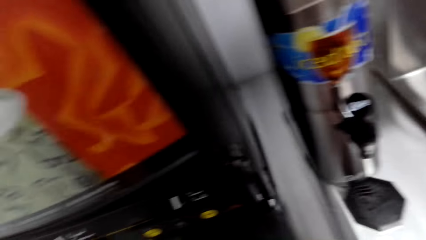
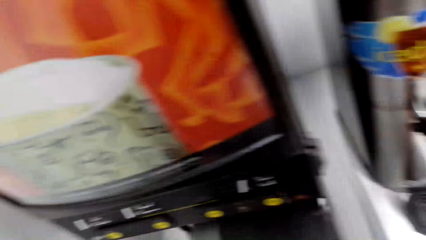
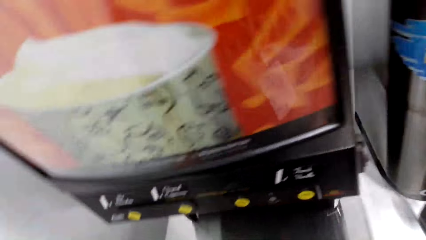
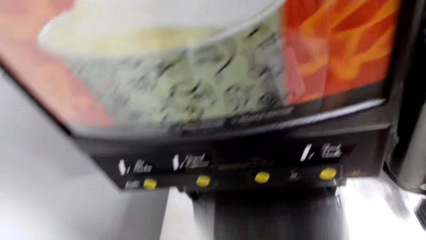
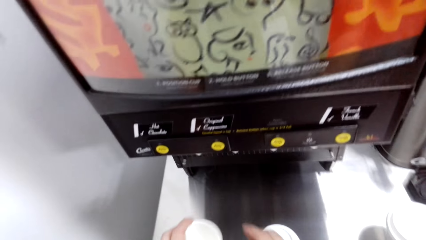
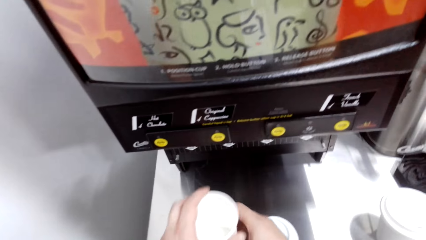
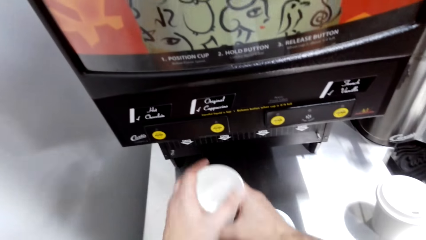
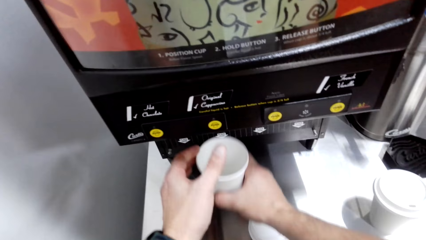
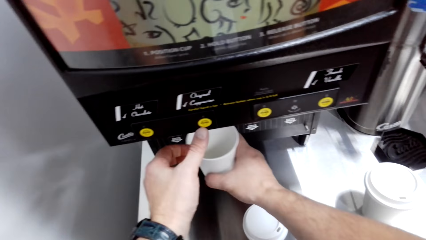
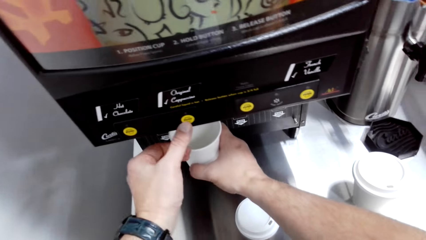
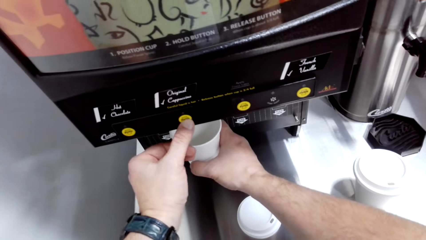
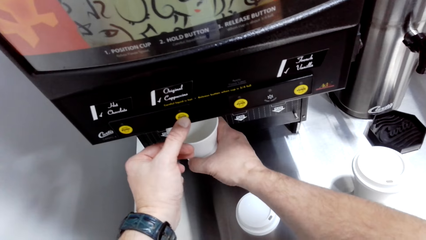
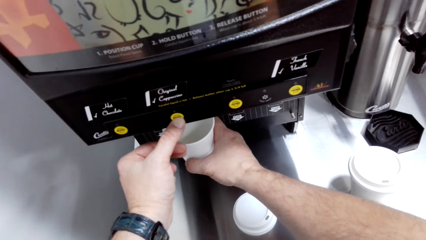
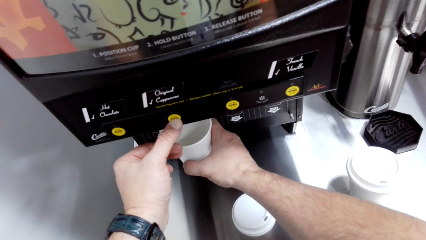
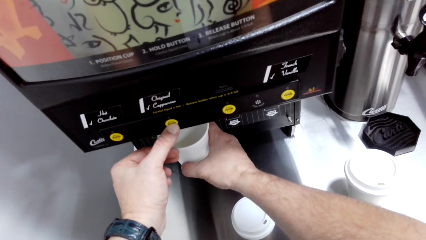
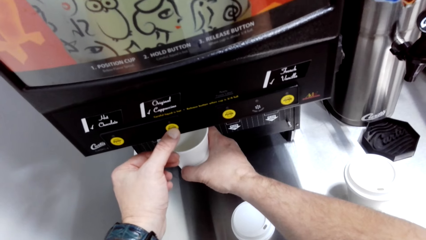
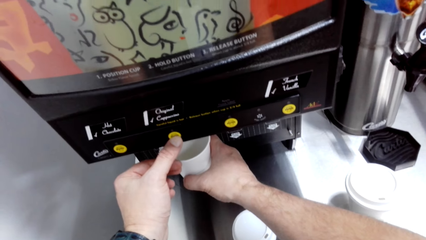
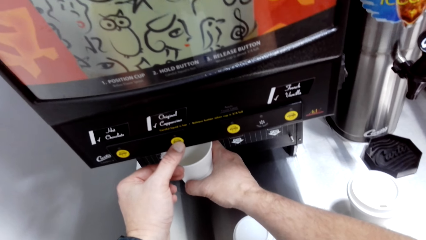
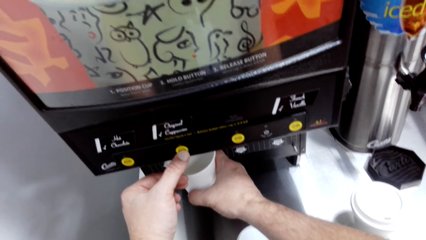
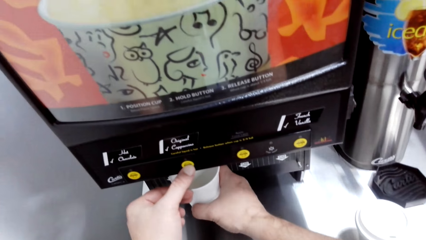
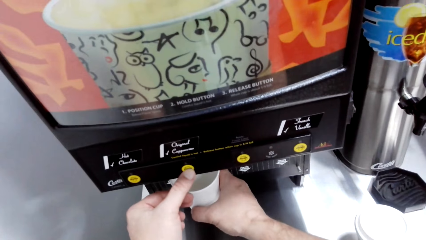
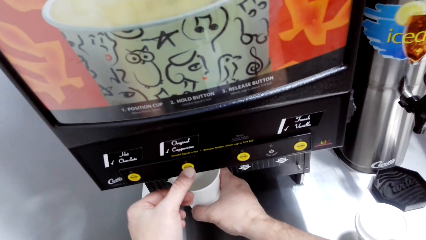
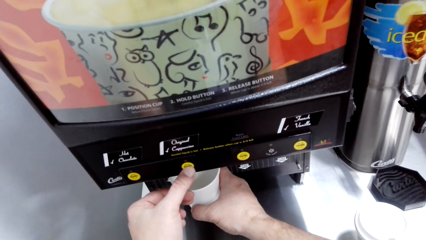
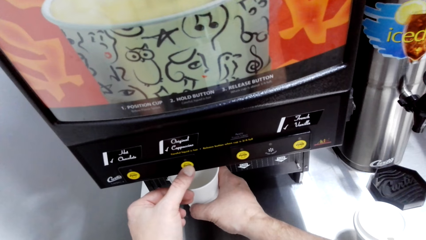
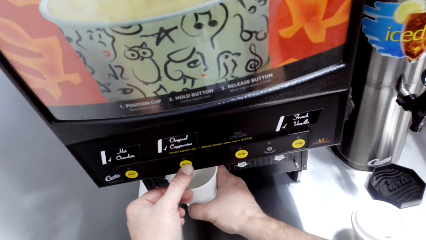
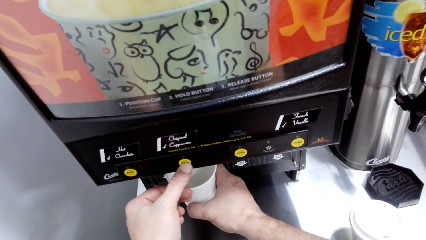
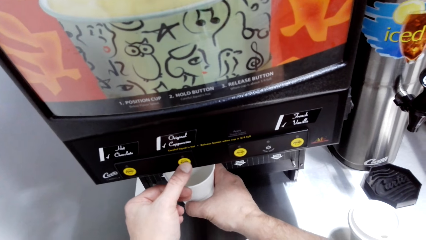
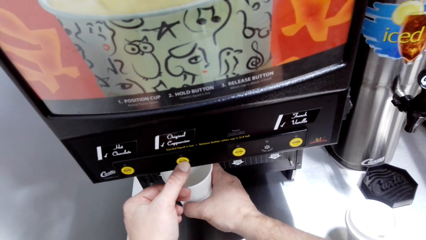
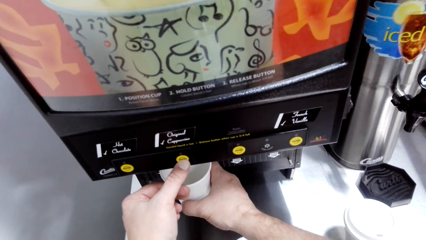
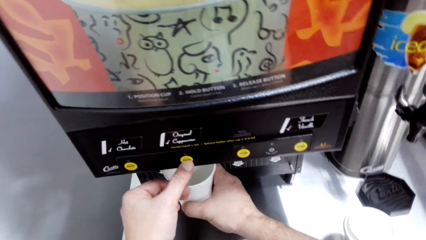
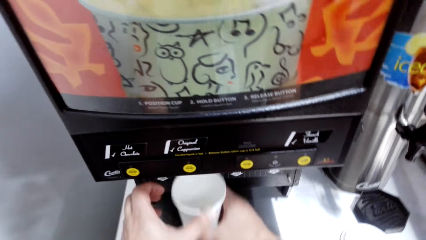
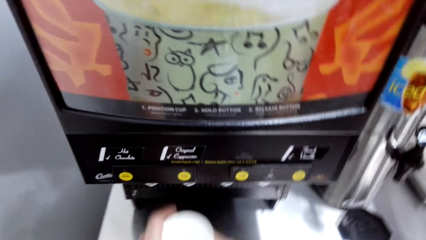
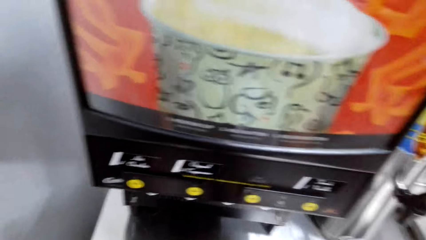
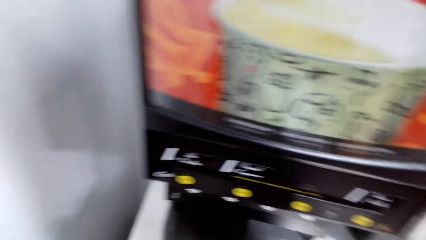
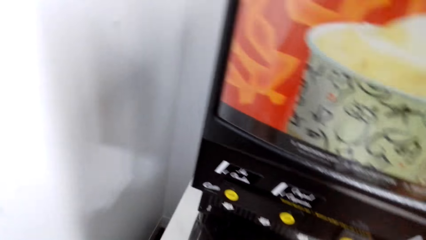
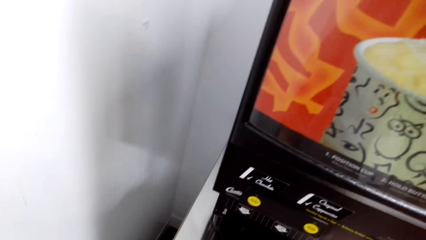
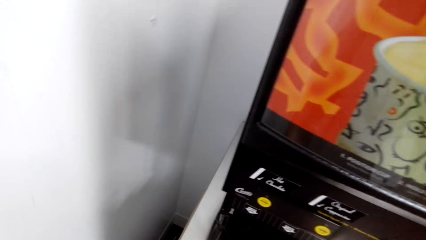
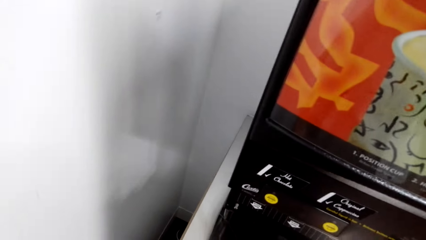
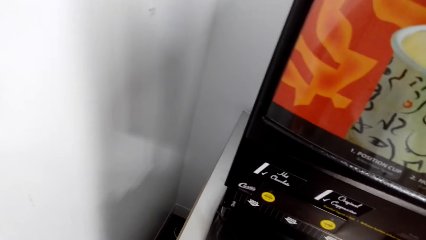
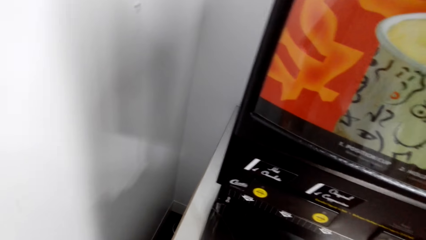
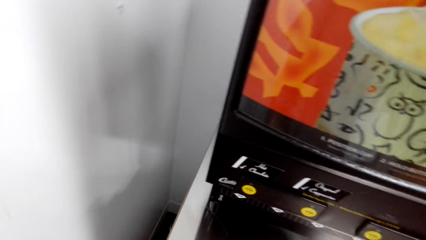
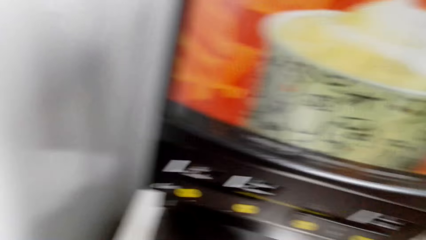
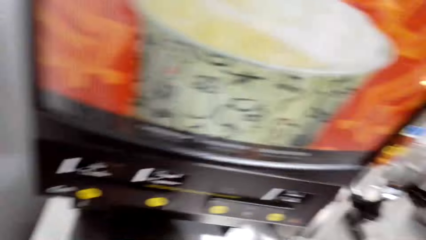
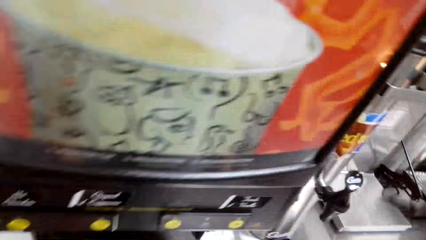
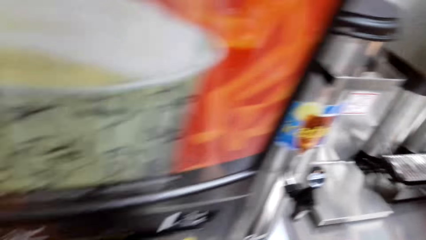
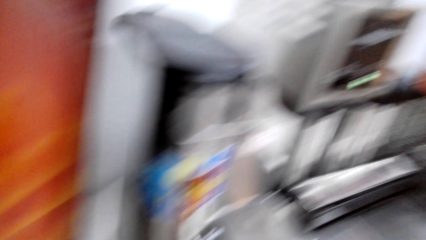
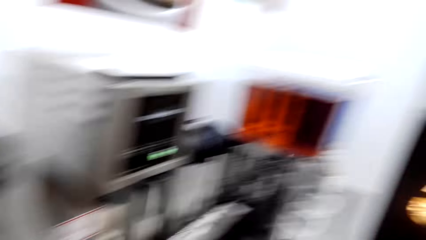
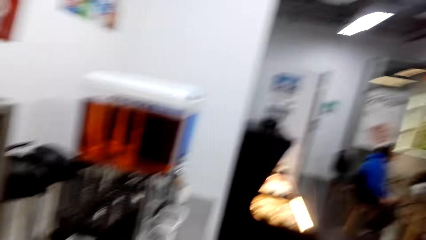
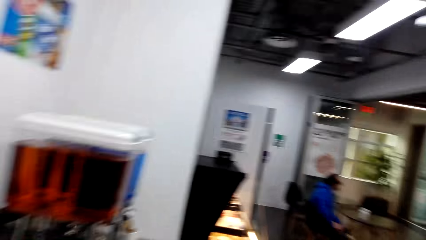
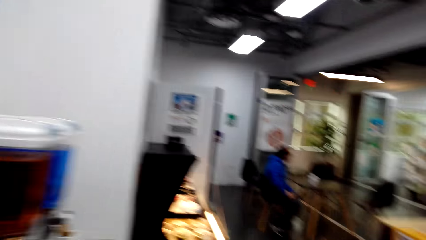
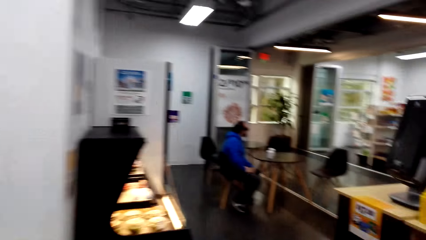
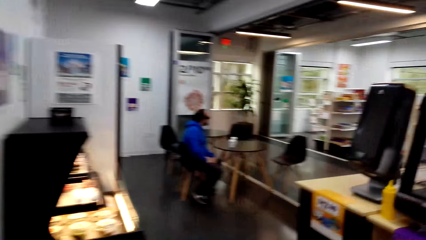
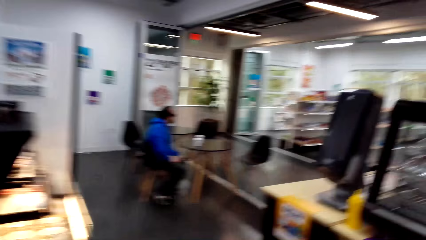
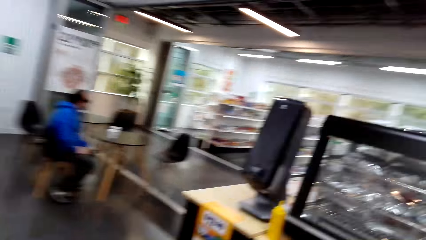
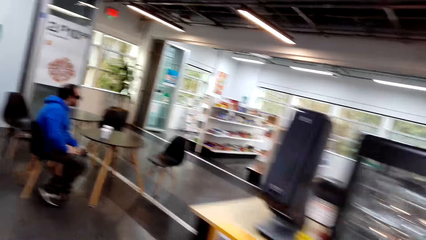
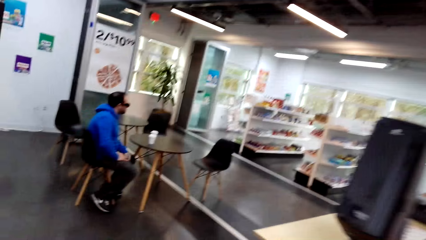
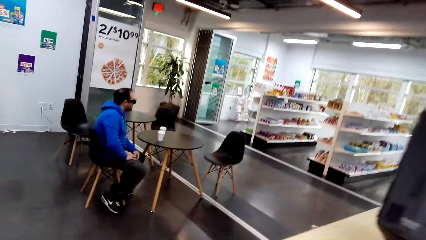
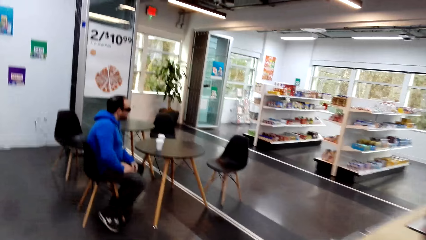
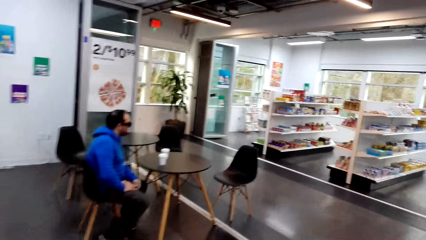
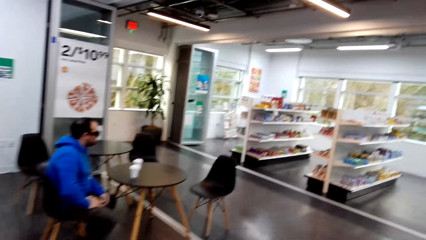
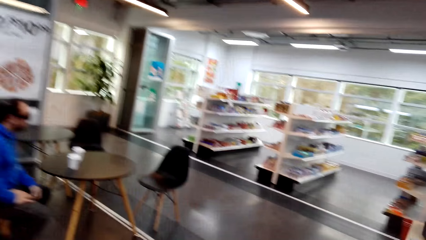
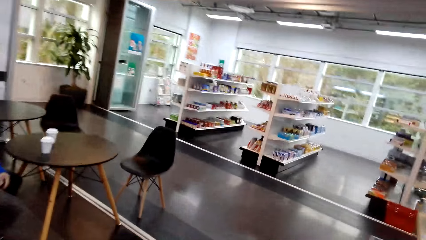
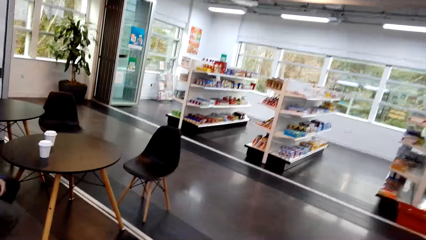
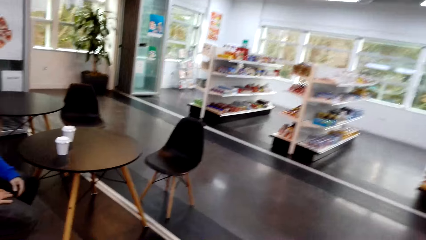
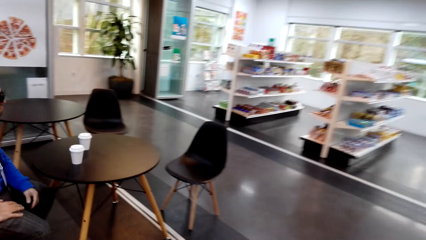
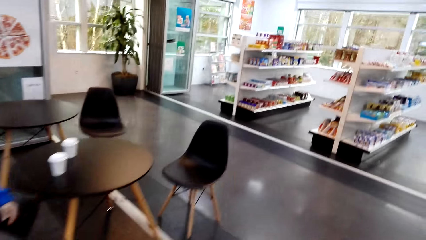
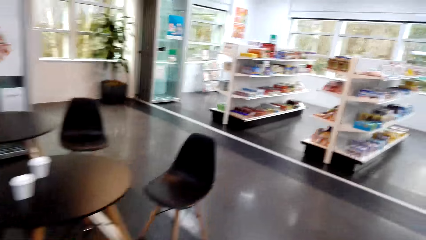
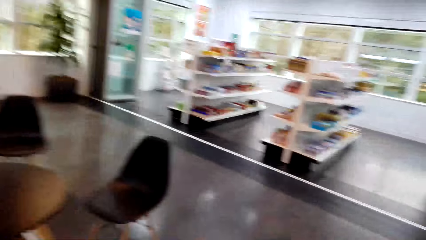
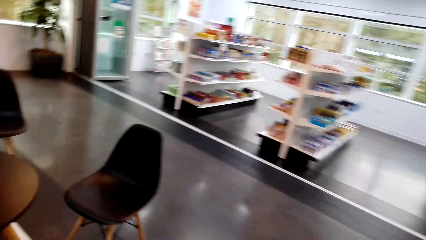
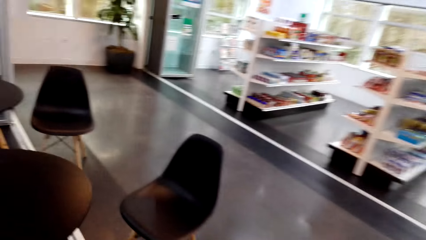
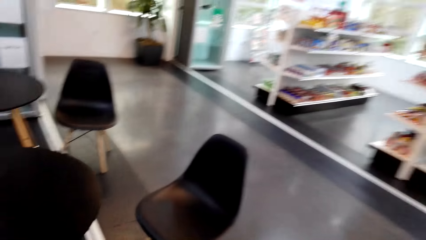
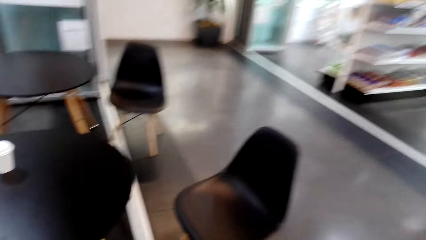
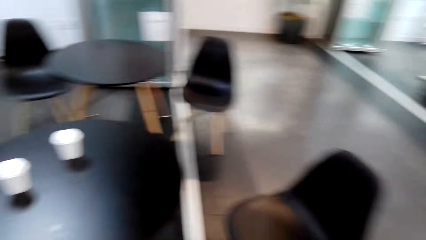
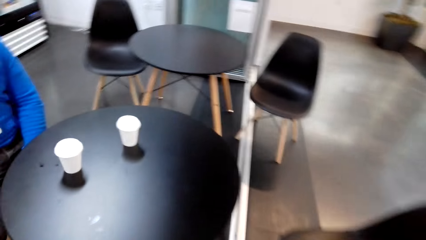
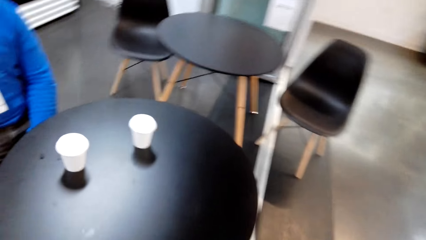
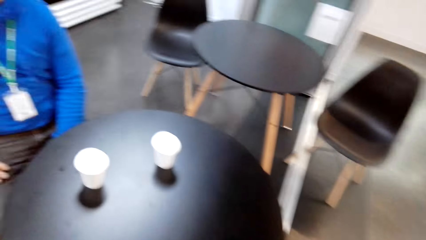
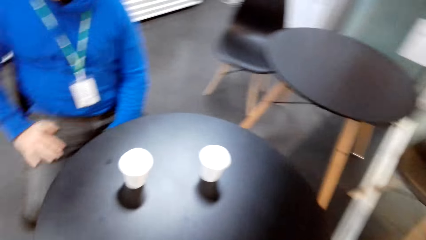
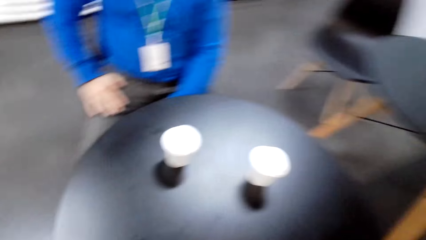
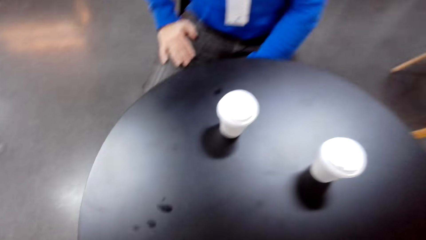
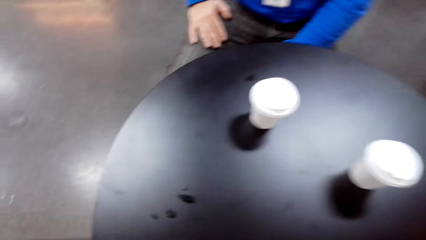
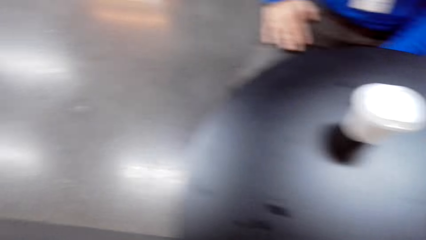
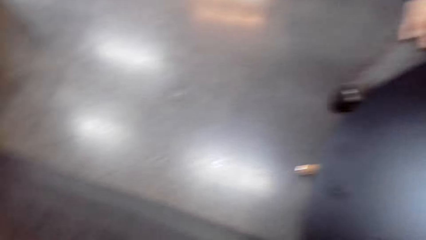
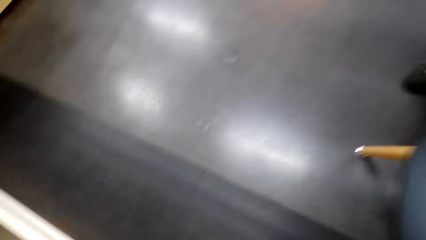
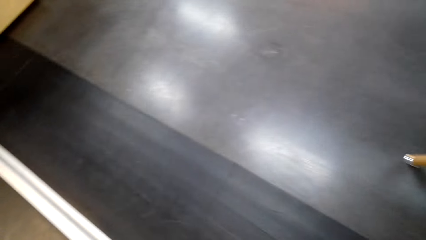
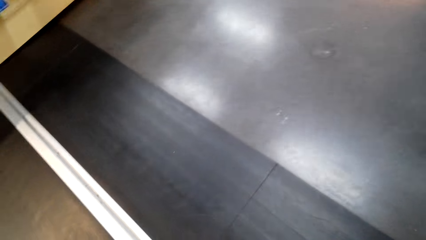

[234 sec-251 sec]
The camera wearer looks around. They press the coffee maker. They walk around the room. They turn around. They walk in the supermarket. They turn around.
